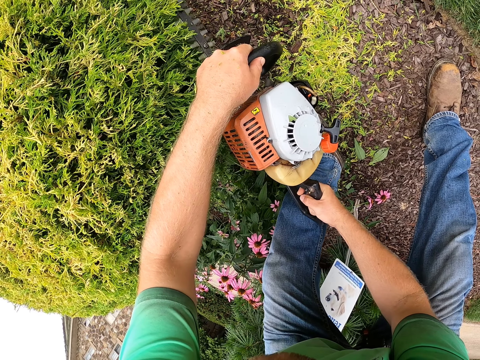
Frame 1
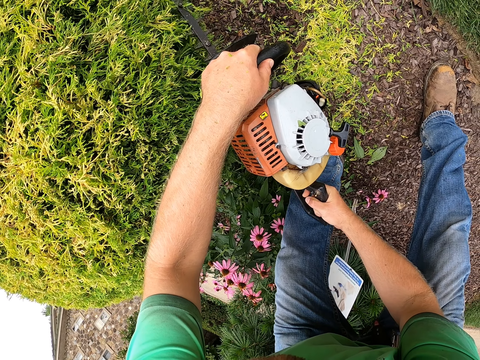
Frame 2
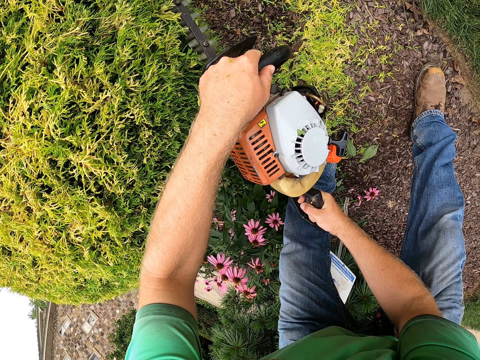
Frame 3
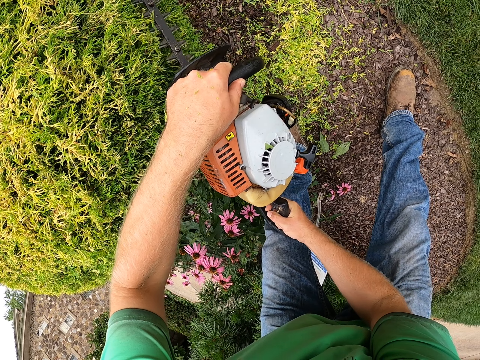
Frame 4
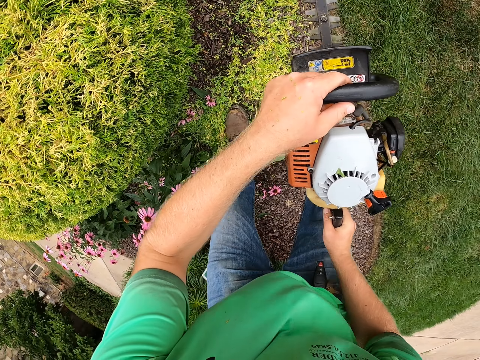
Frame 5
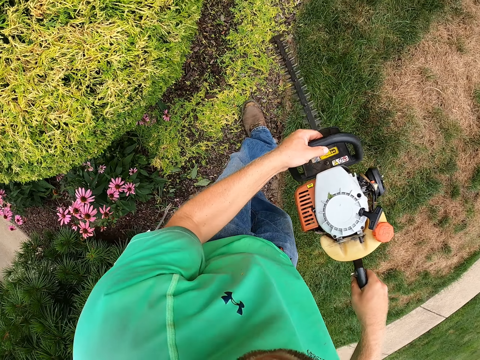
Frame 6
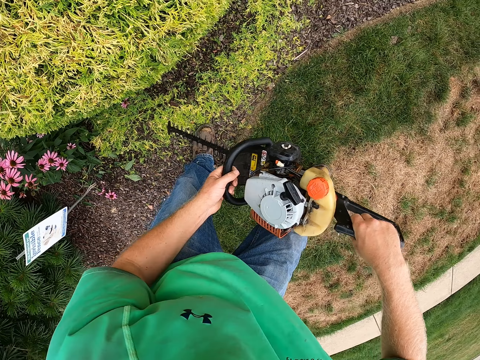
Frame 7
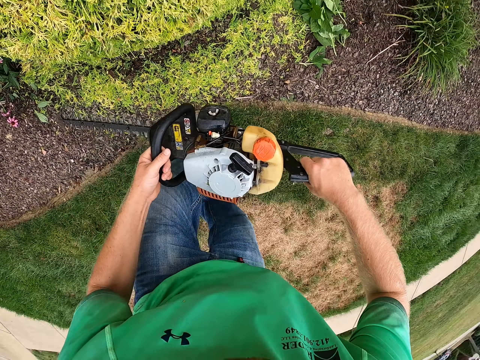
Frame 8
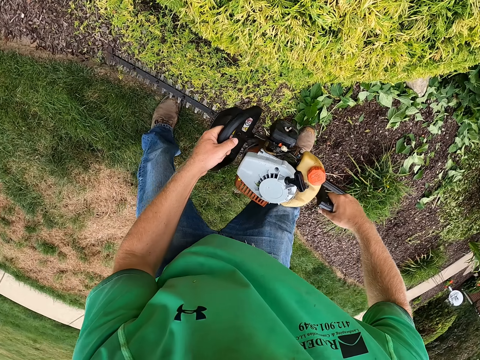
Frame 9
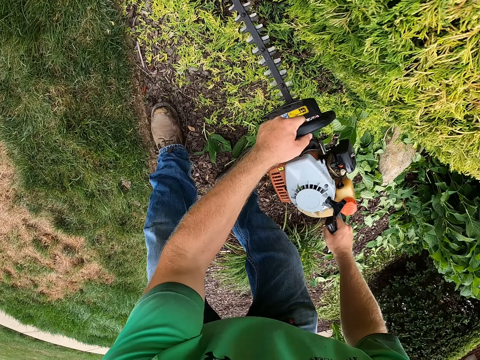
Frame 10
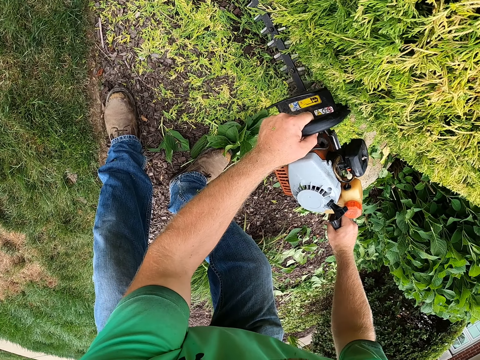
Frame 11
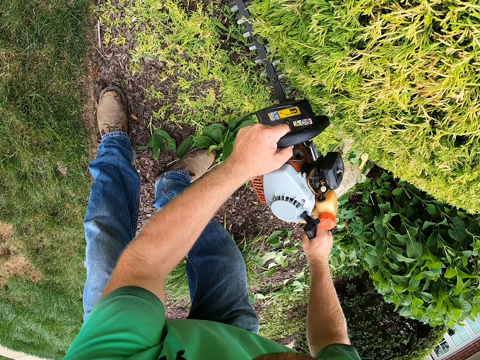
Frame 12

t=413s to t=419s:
The camera wearer walks to the other part of the flower tree.

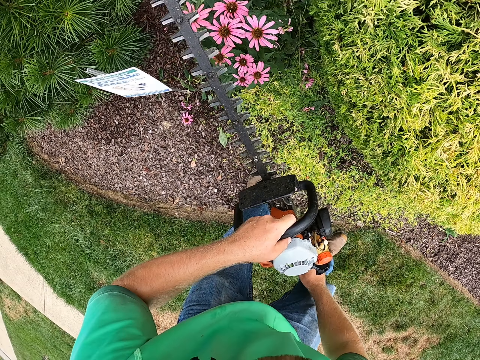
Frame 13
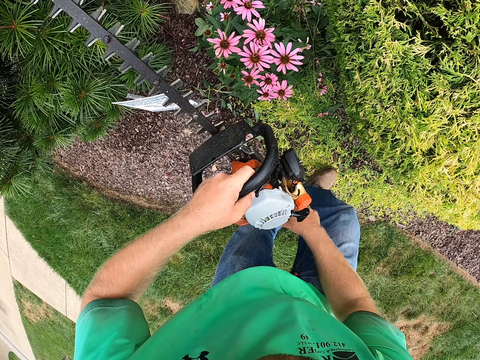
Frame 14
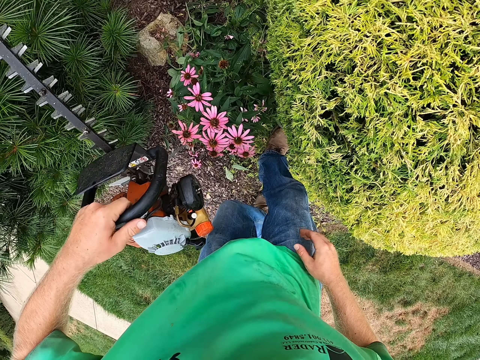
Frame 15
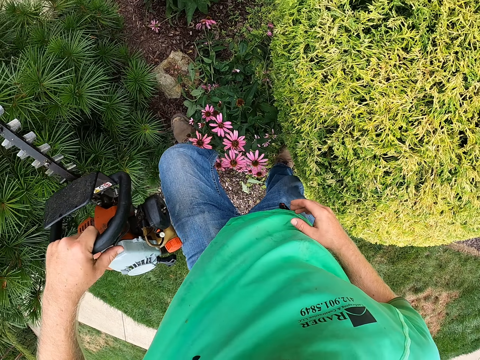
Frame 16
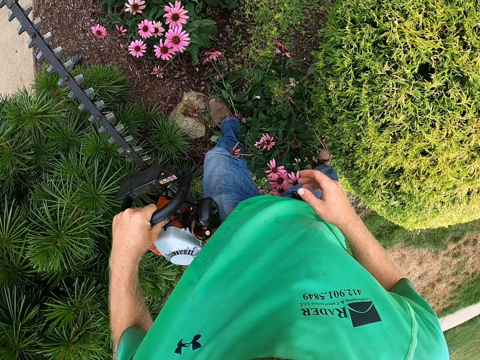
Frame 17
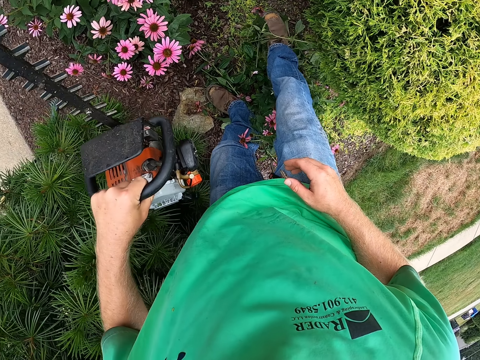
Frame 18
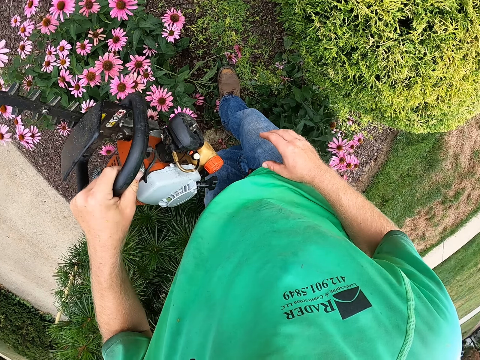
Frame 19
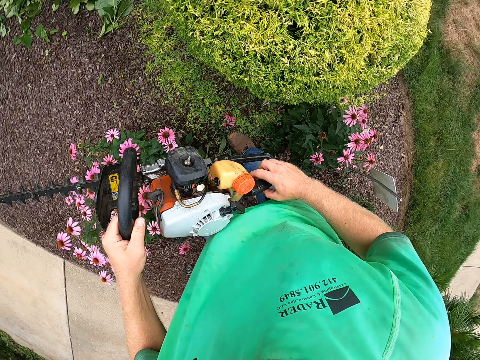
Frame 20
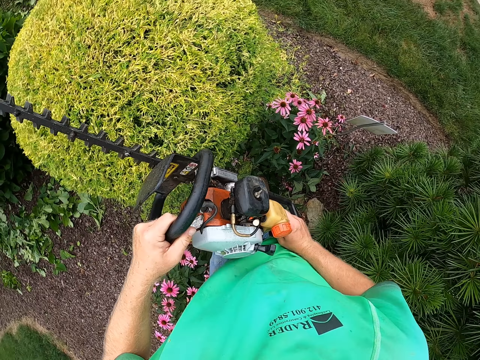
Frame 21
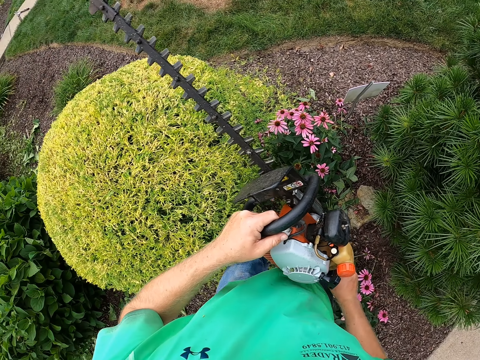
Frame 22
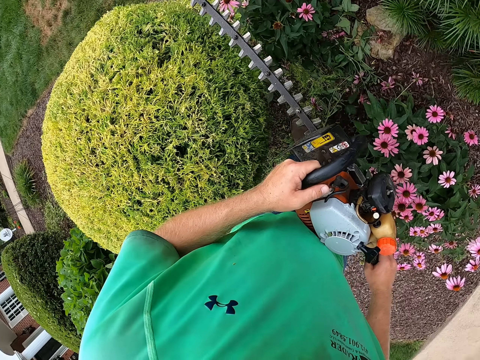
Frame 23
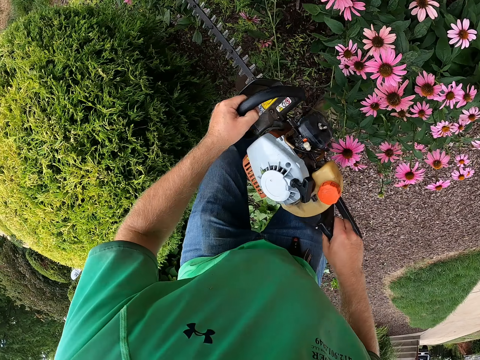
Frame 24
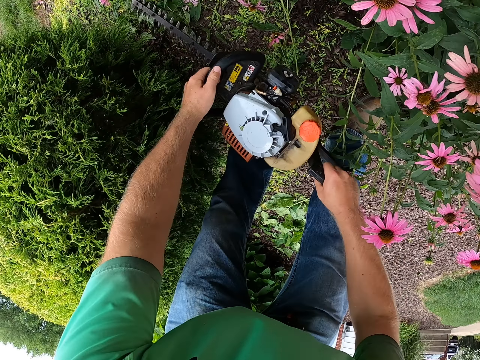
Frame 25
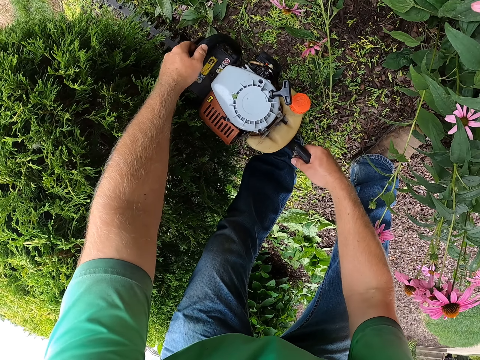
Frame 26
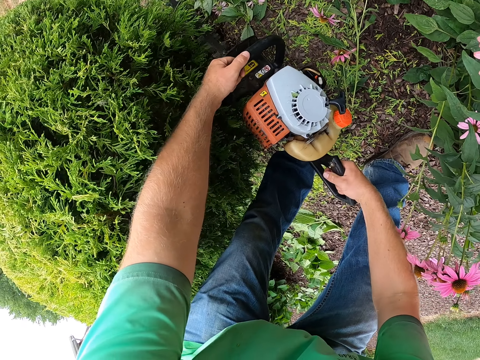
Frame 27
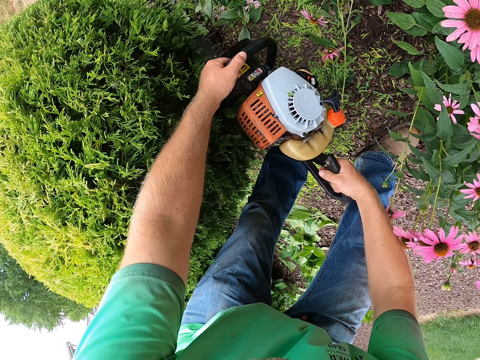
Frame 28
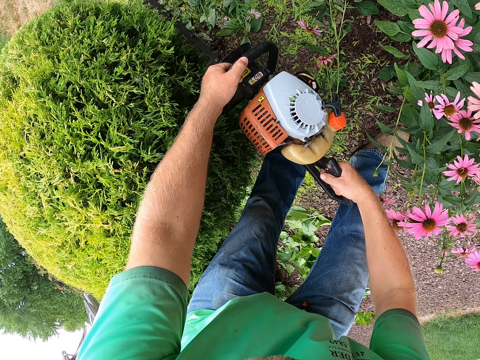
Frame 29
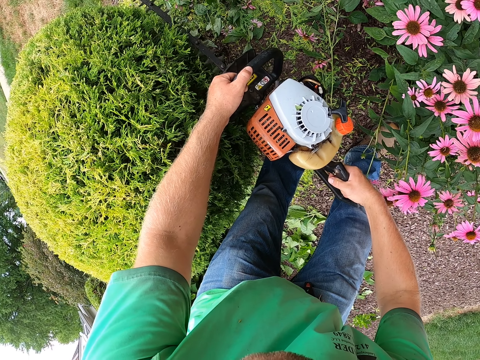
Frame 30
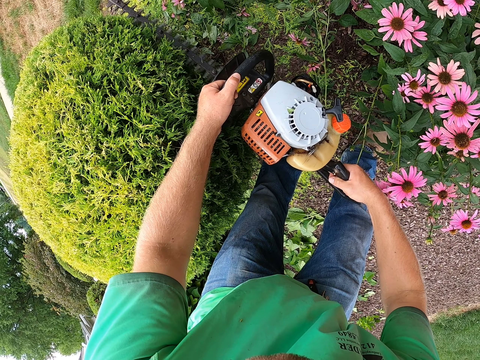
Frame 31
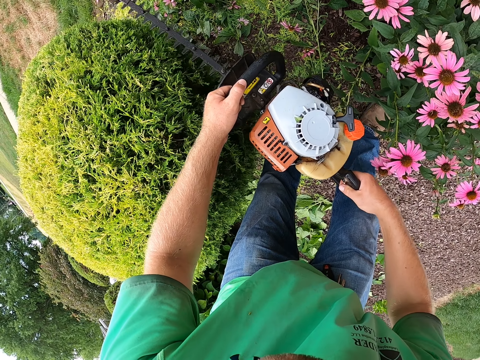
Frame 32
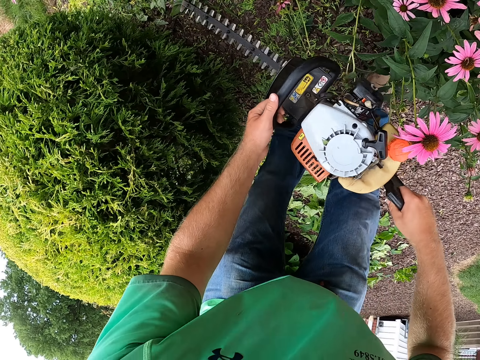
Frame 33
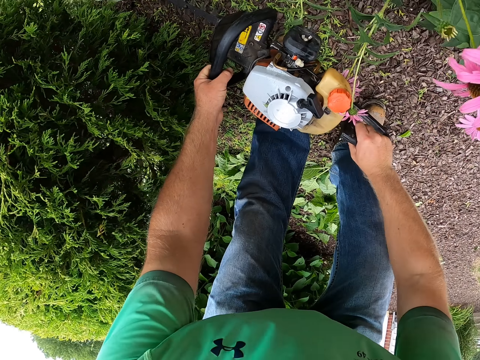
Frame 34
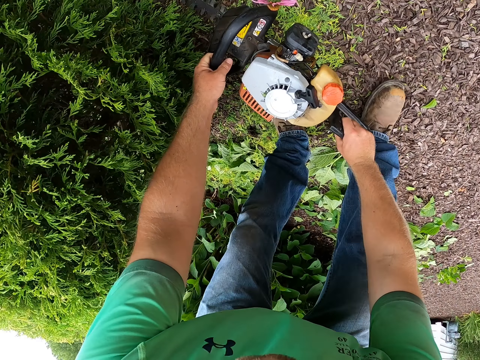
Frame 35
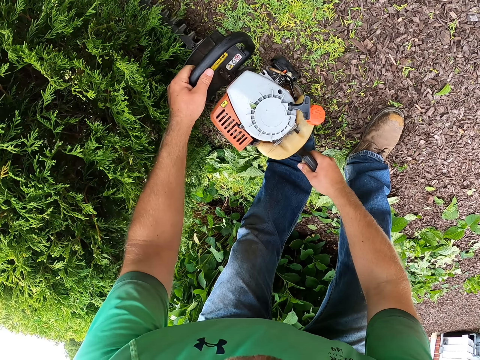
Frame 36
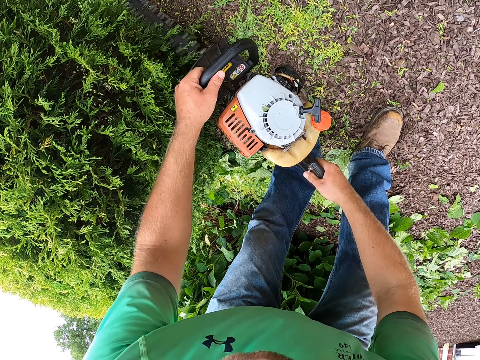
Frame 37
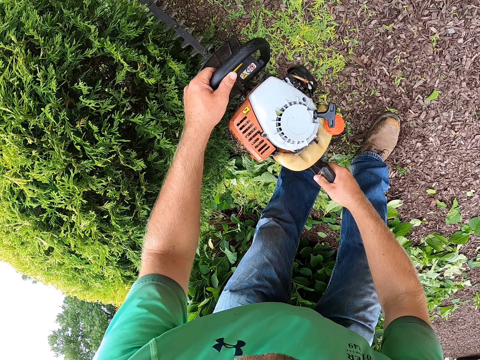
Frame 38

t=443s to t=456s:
The camera wearer walks around the flower. He grabs the back handle of the hedge trimmer in his left hand with his right hand. He trims the plant with the hedge trimmer in both hands.

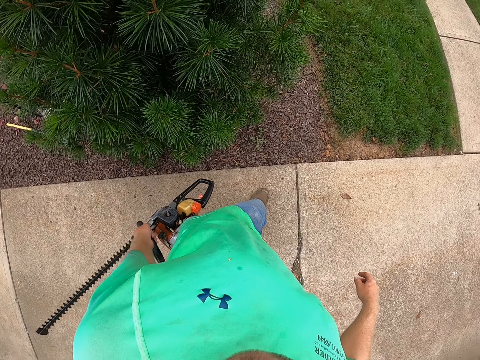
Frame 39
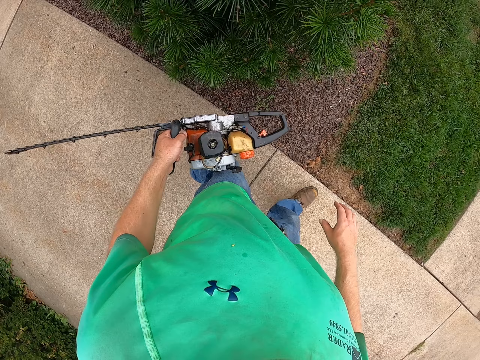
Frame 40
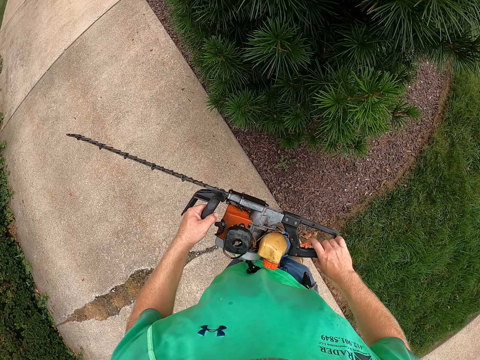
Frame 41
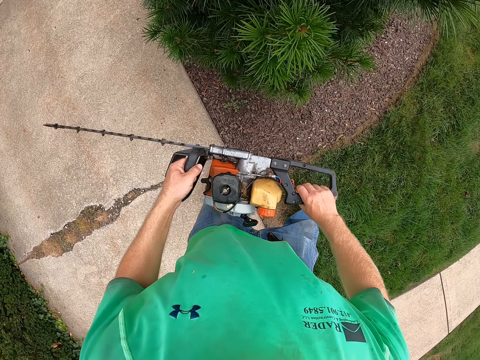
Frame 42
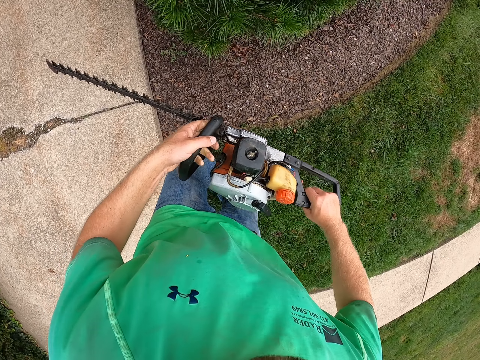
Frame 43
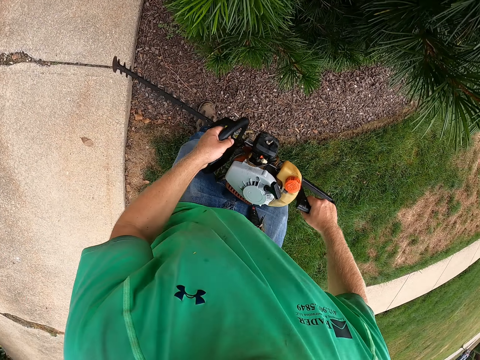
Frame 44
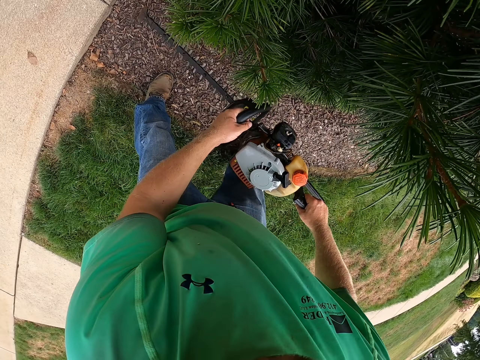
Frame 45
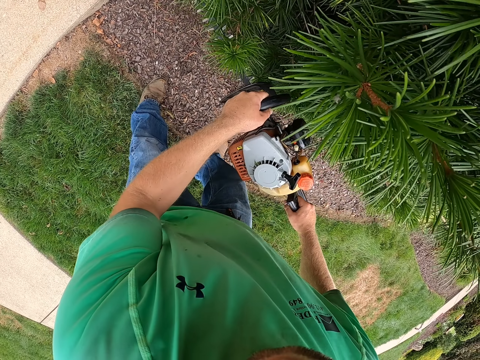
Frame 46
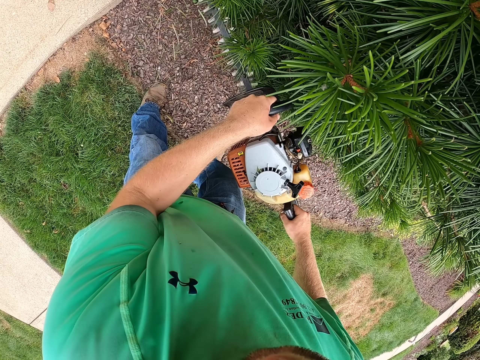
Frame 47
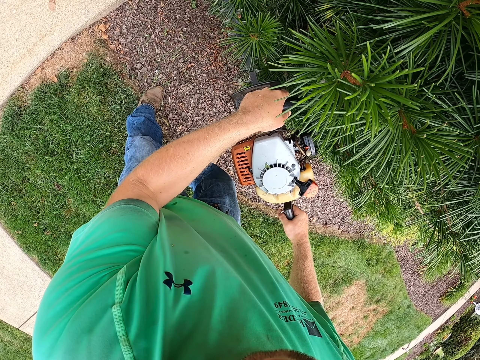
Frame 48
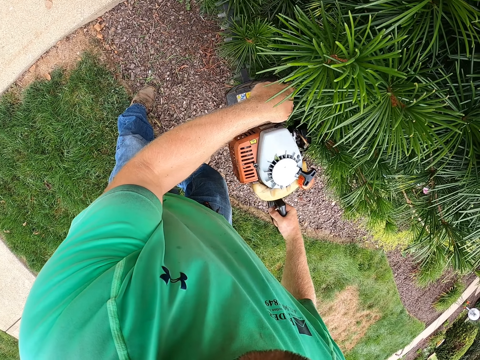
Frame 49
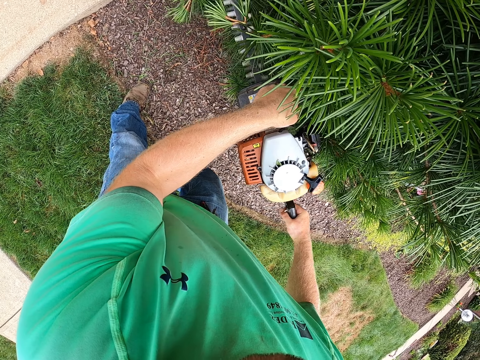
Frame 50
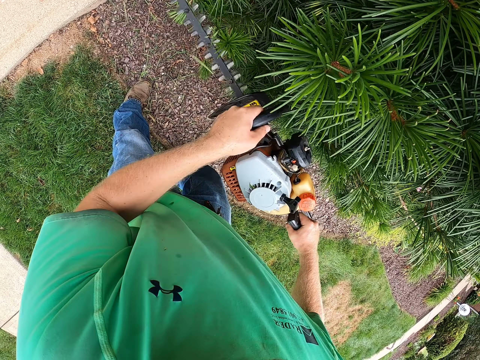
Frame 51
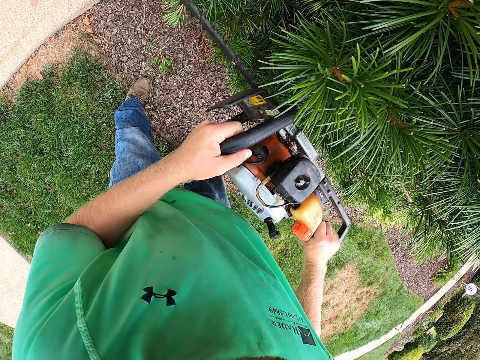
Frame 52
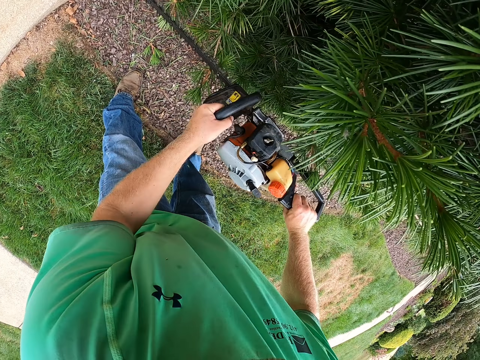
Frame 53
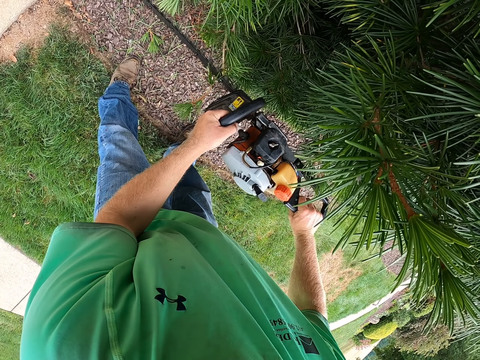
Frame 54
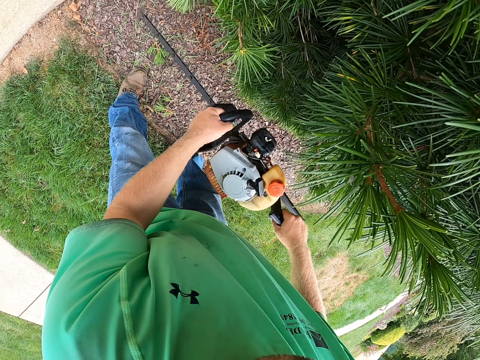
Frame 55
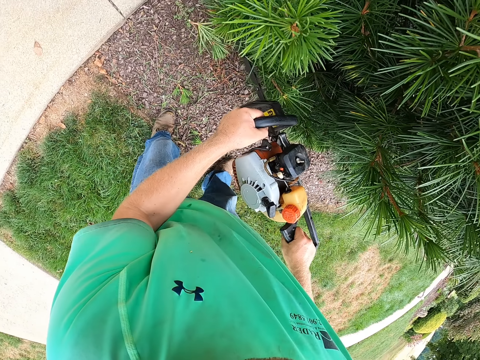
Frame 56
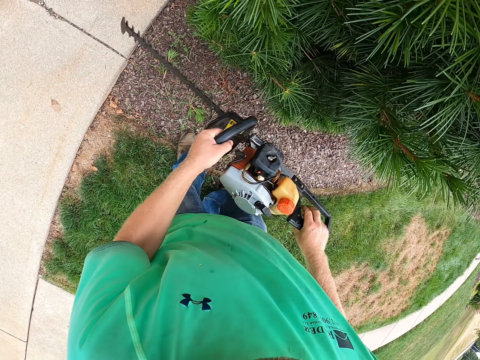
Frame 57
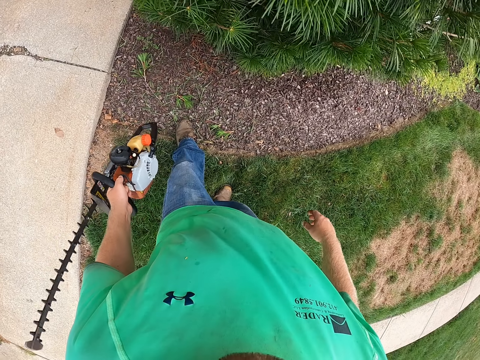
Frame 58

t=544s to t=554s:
The camera wearer grabs the back handle of the hedge trimmer in his left hand with his right hand. He trims a plant with the hedge trimmer in both hands.
